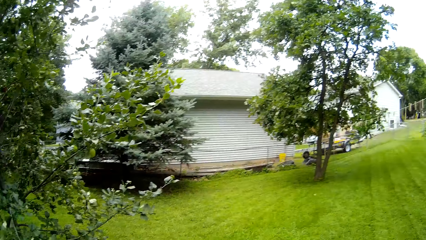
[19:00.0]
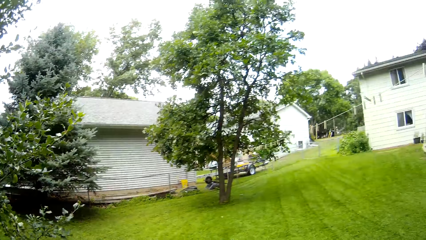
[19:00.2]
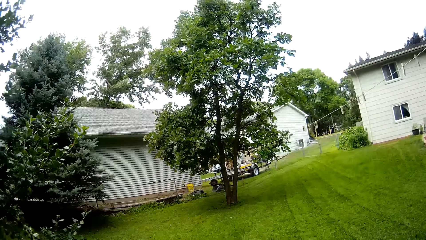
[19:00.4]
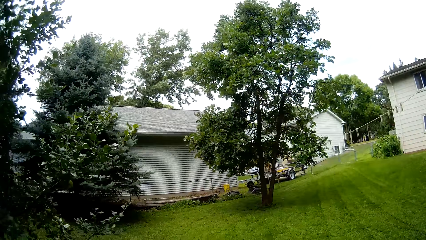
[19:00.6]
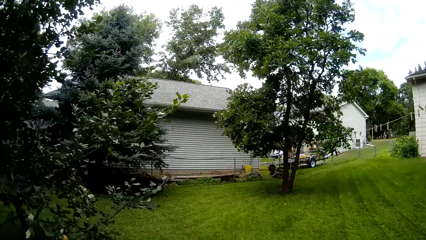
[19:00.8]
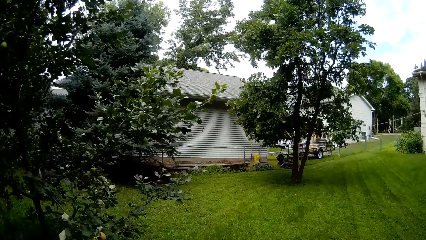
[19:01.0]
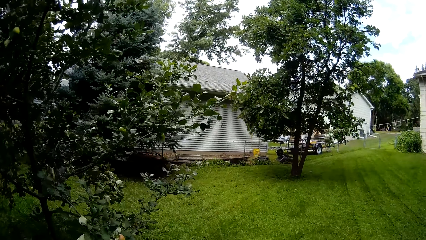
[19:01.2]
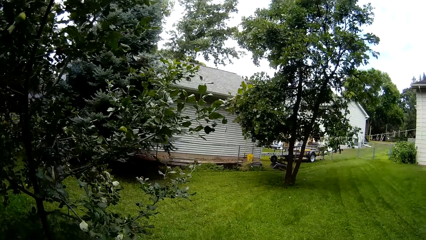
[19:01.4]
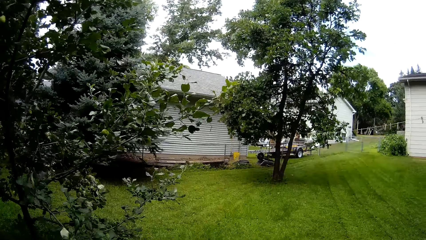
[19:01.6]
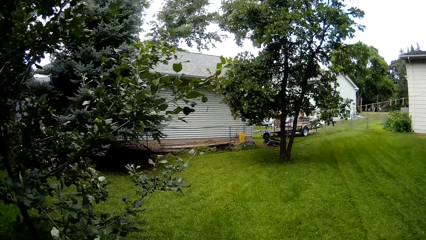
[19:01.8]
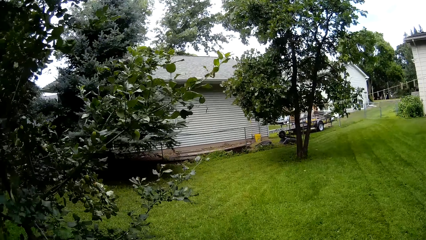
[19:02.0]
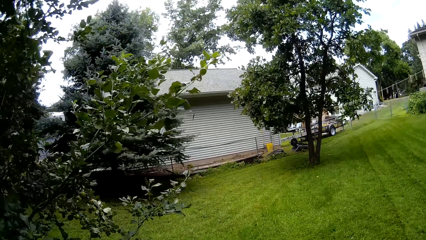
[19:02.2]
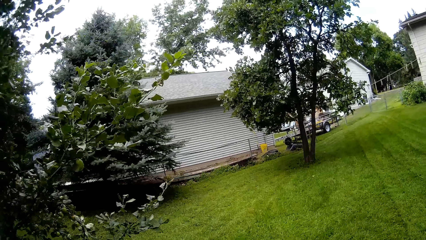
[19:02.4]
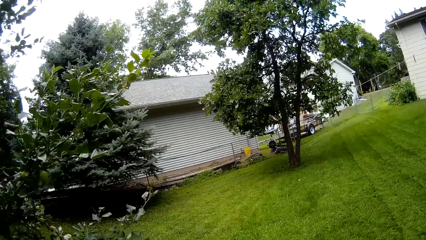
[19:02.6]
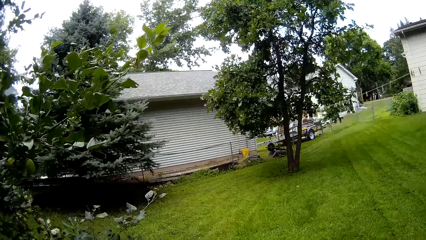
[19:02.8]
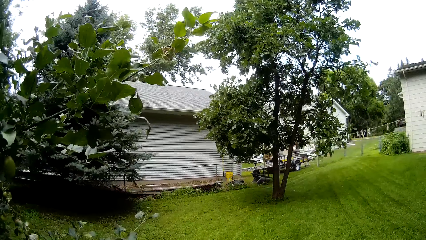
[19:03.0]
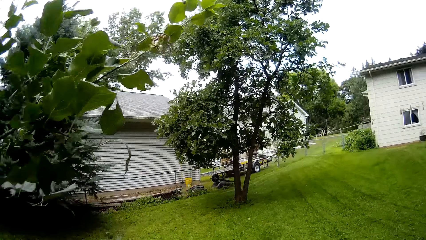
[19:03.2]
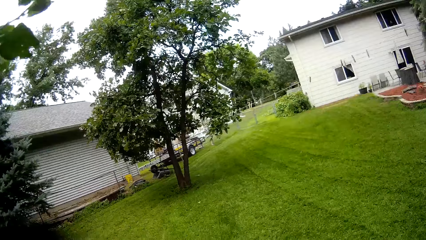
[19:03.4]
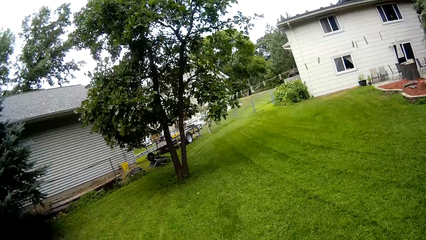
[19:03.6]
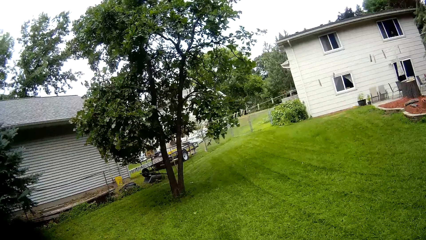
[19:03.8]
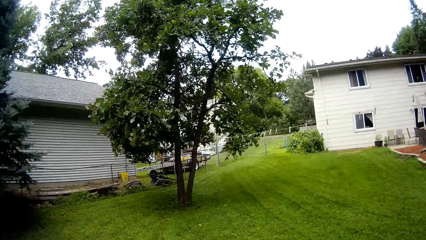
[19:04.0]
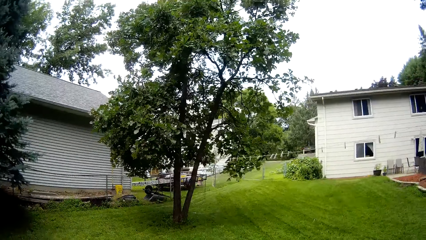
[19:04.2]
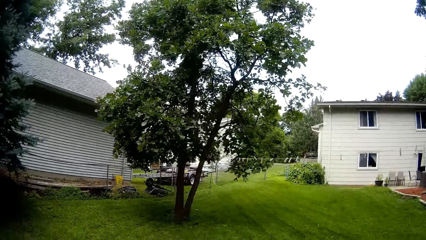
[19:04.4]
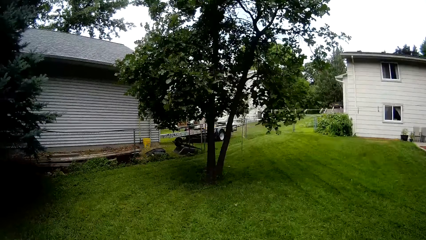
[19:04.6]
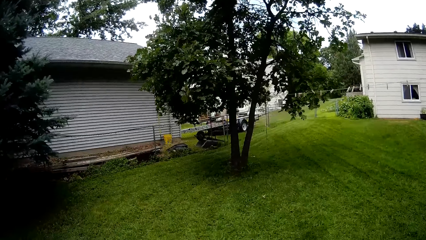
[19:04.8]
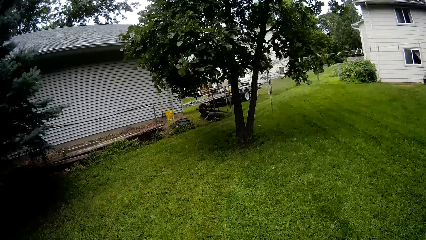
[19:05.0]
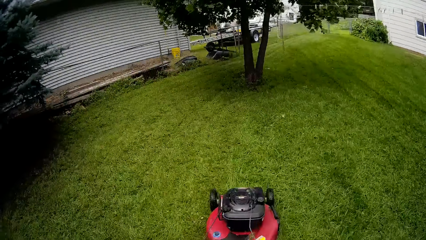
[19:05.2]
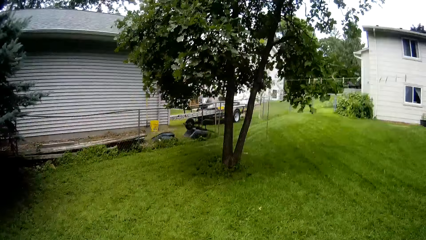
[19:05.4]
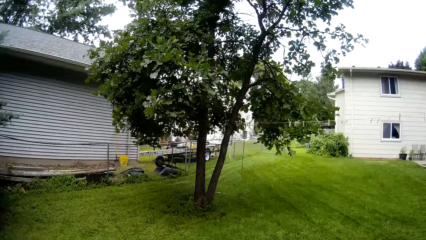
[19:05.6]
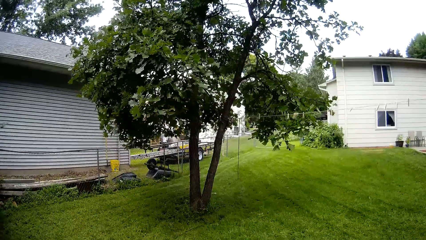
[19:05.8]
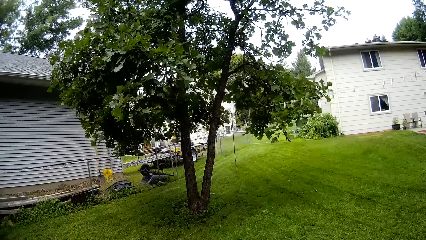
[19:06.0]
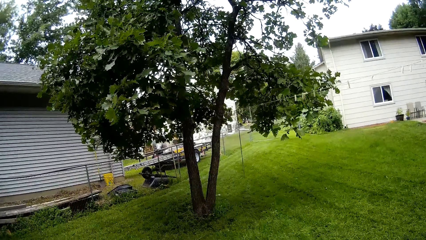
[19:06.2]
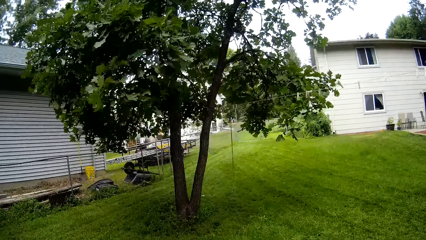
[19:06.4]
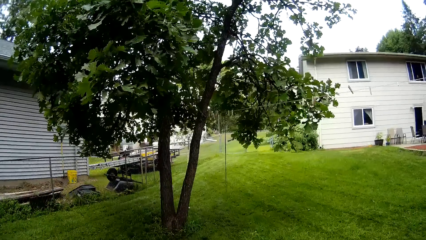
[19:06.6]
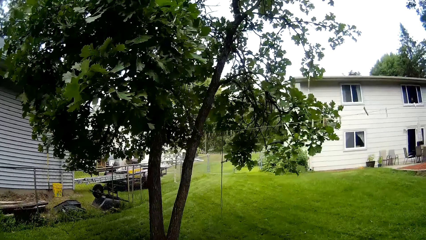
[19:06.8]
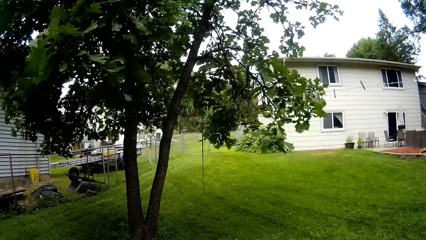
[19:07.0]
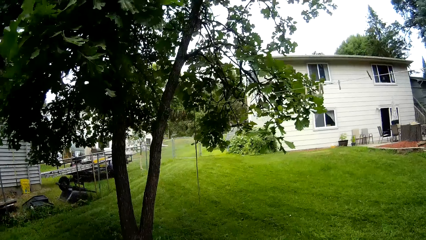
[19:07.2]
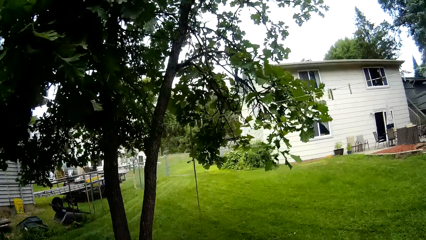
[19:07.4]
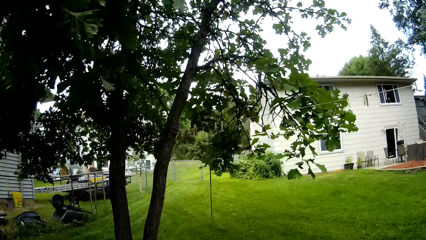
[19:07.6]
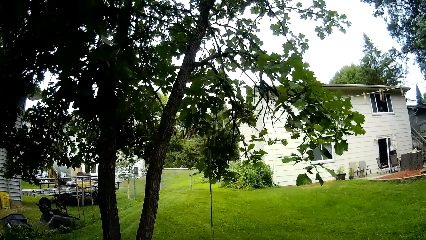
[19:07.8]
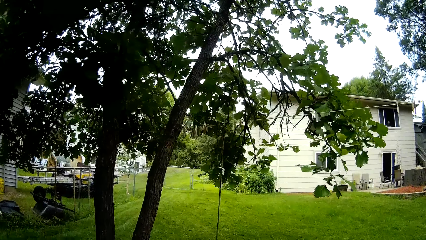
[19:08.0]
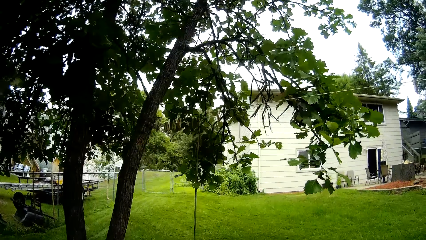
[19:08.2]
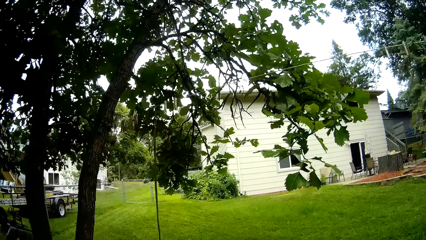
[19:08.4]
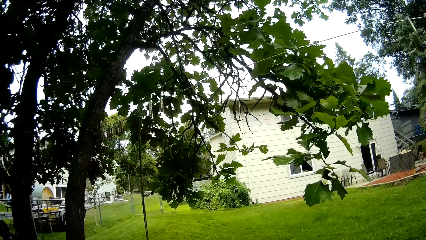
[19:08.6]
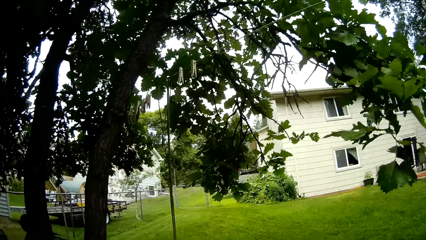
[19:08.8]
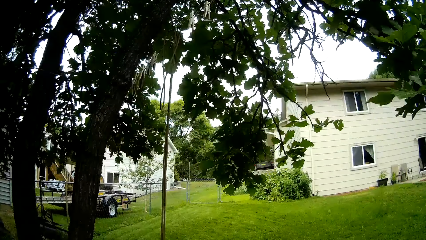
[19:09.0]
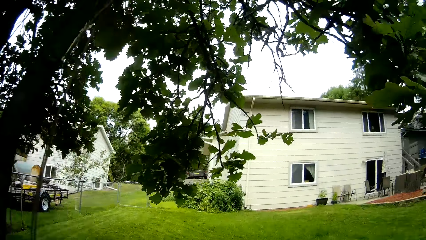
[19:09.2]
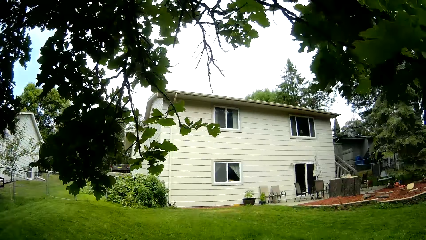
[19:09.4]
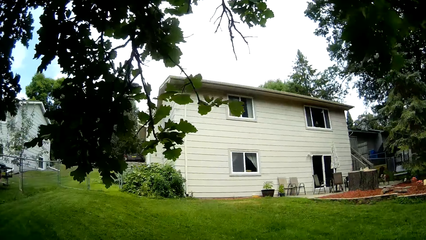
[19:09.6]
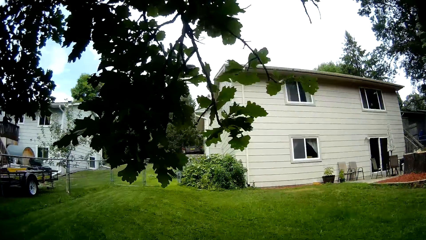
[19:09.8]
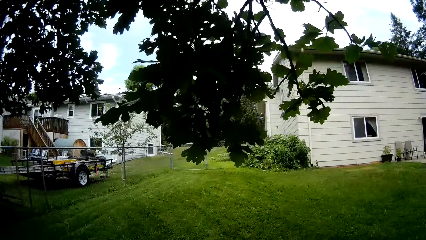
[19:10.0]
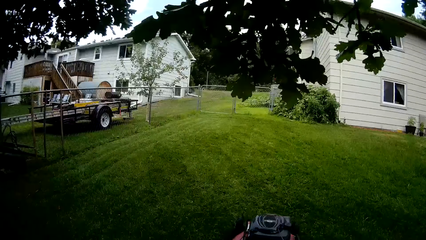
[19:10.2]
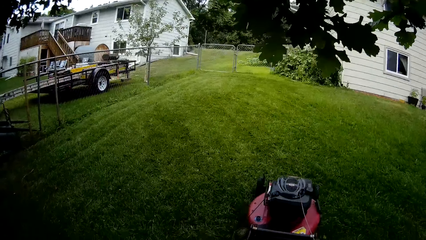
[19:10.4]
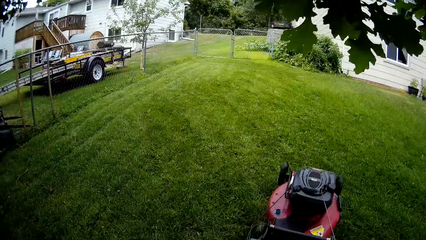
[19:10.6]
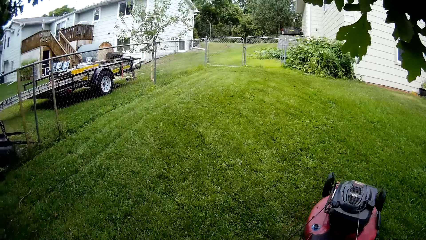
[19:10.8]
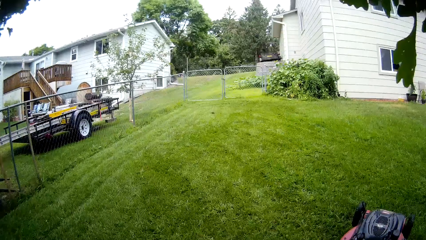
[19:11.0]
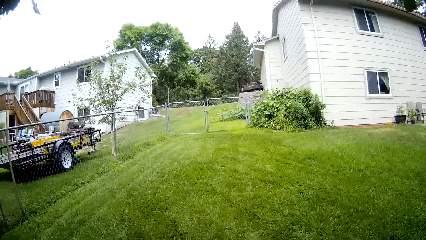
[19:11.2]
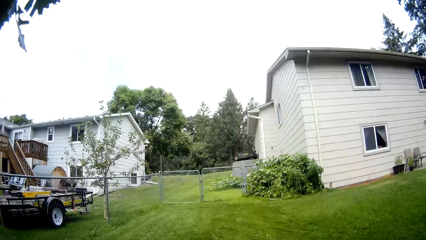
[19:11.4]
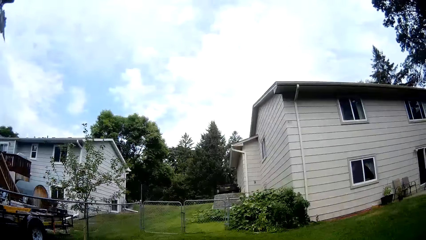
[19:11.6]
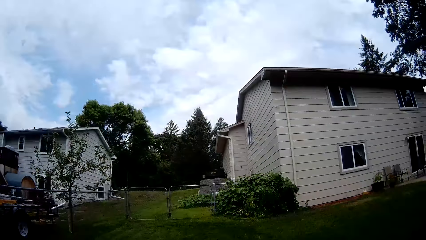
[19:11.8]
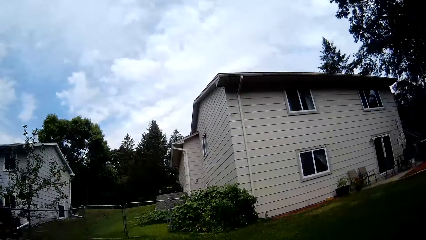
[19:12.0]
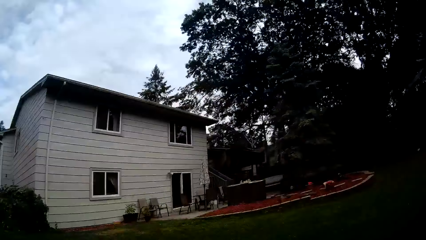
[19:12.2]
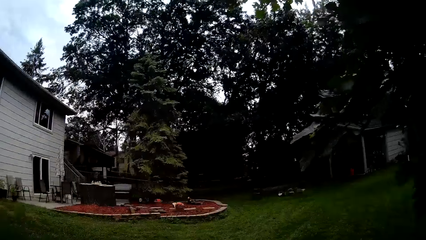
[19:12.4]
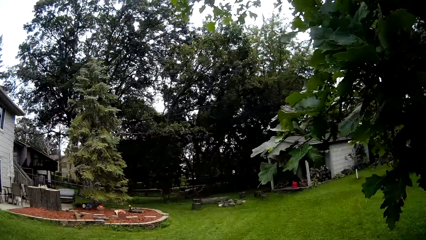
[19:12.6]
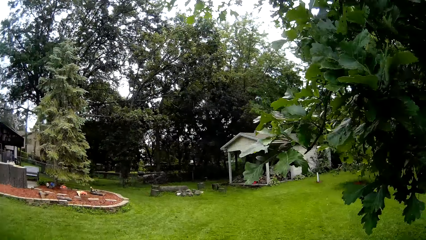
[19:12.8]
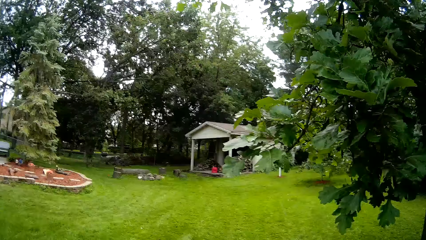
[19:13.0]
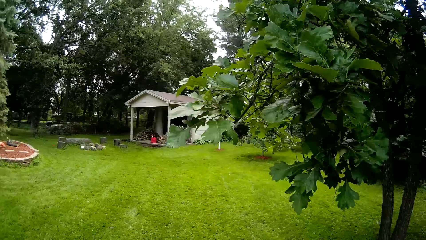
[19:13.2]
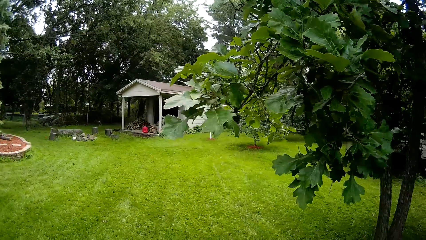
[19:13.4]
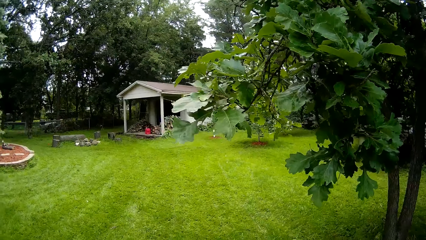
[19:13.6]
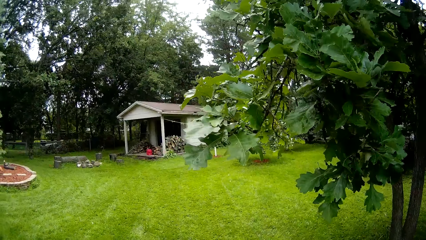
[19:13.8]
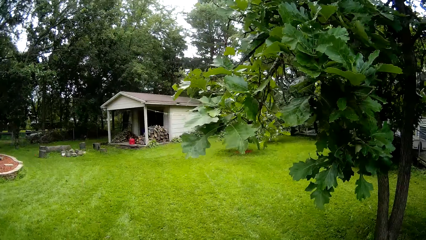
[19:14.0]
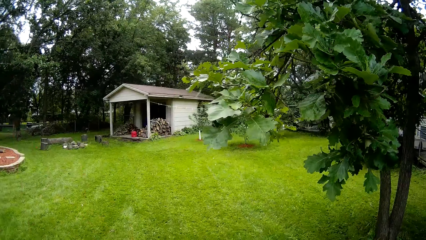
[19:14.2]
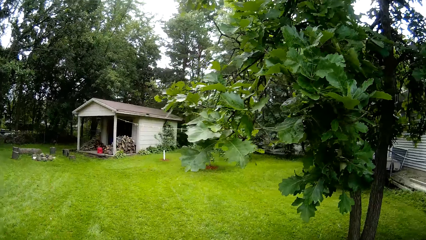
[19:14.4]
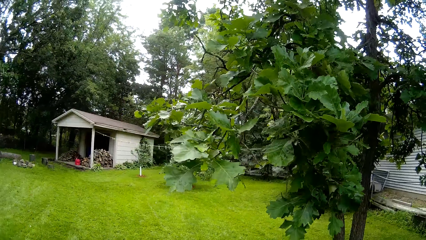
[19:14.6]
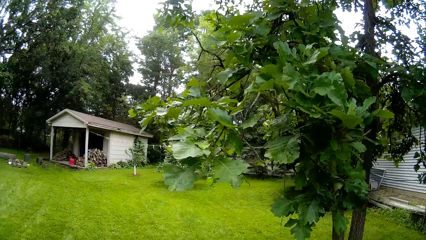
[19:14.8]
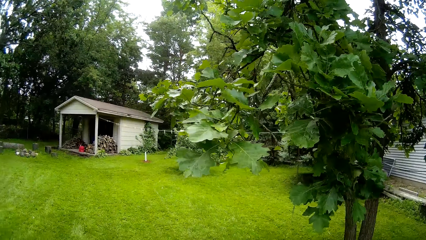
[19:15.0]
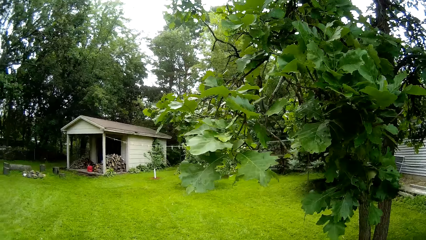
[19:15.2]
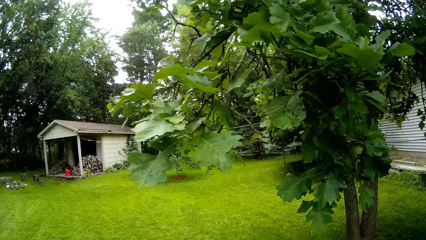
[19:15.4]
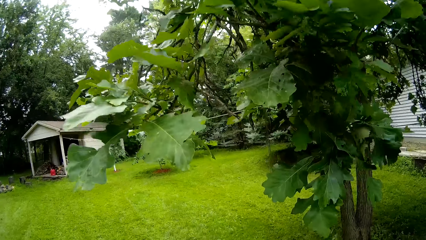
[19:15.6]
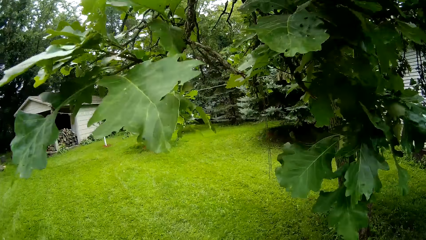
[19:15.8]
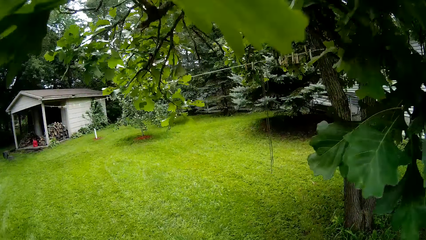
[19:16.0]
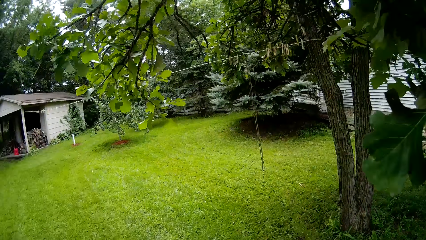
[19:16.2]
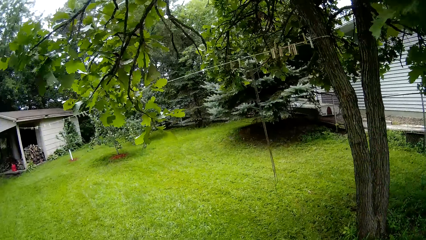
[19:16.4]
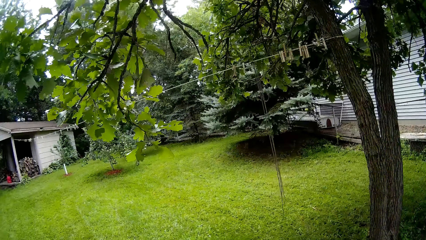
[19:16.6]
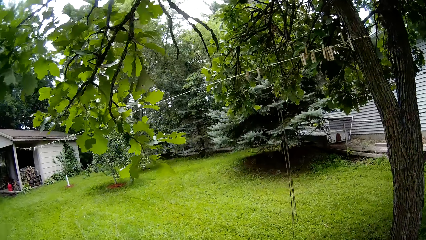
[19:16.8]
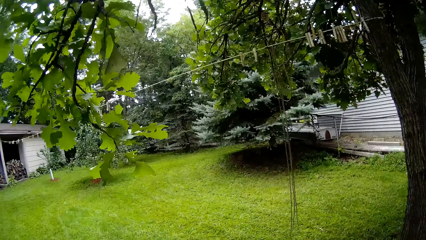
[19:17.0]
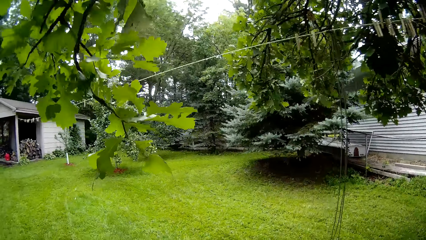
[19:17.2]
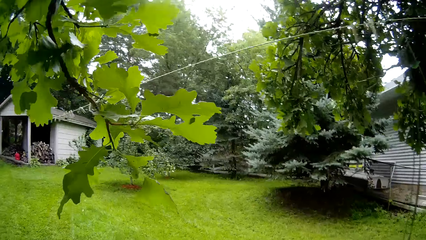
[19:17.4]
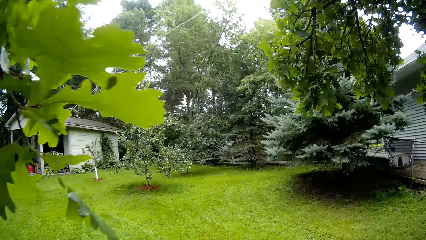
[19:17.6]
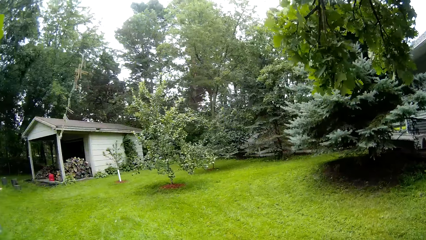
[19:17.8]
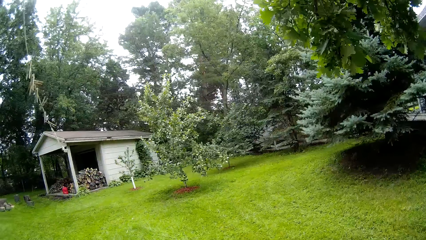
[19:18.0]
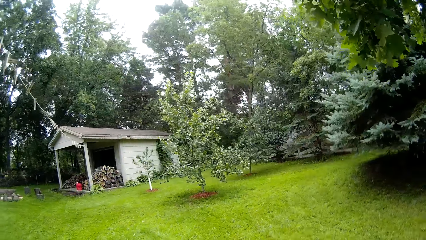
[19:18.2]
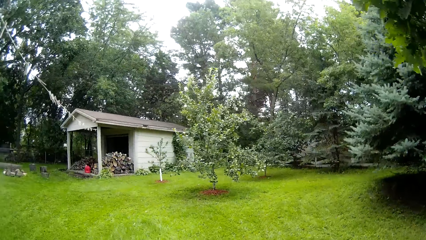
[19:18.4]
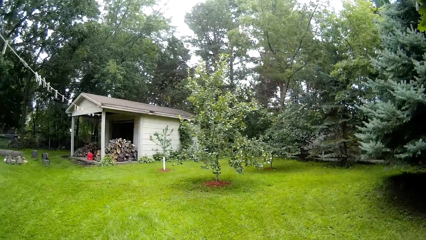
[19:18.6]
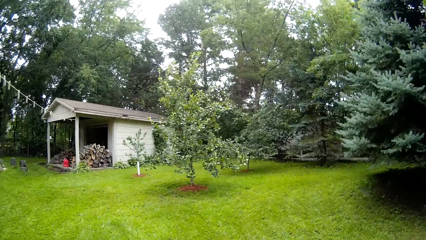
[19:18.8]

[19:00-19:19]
The camera wearer mows the lawn with a lawnmower. They mow the lawn with the lawnmower again.
